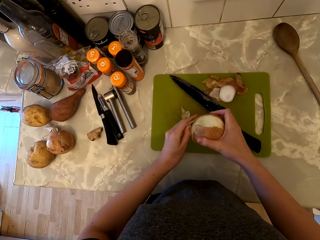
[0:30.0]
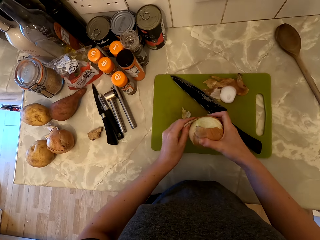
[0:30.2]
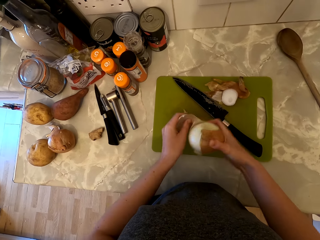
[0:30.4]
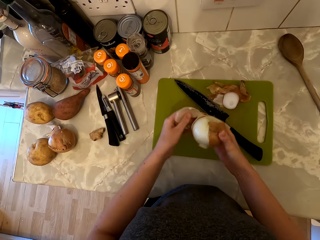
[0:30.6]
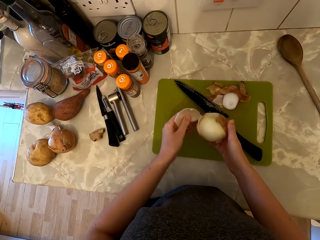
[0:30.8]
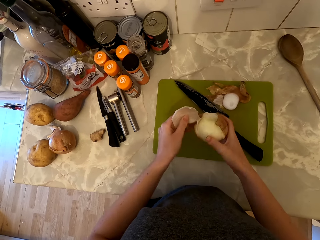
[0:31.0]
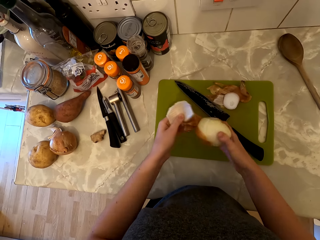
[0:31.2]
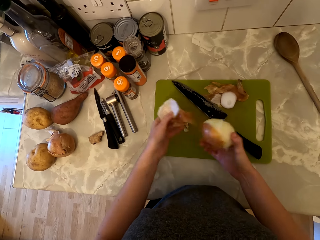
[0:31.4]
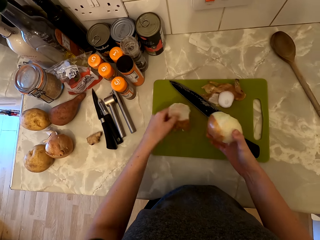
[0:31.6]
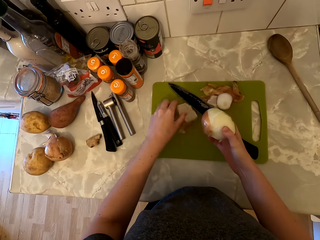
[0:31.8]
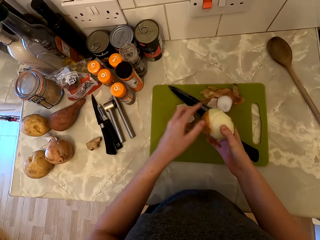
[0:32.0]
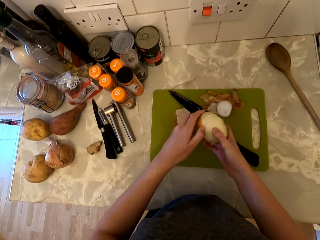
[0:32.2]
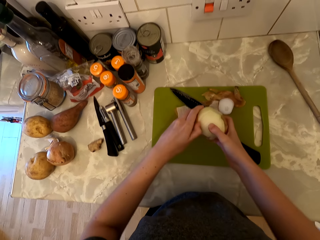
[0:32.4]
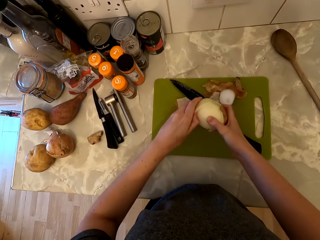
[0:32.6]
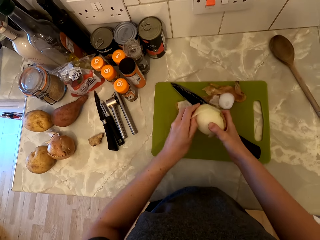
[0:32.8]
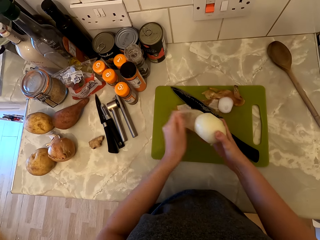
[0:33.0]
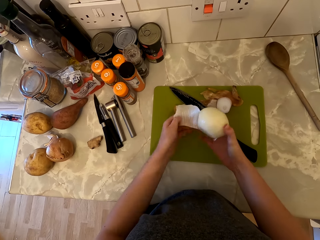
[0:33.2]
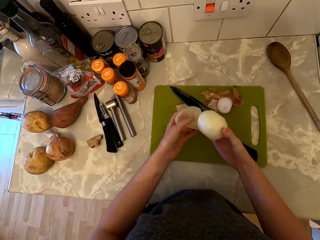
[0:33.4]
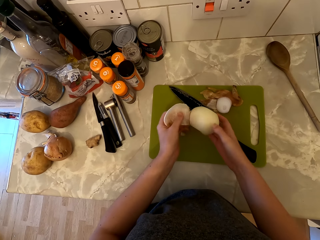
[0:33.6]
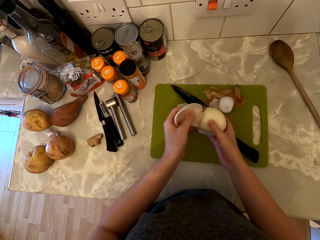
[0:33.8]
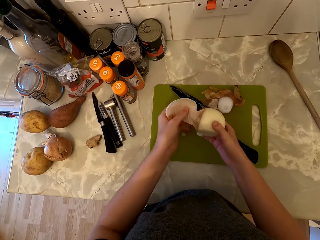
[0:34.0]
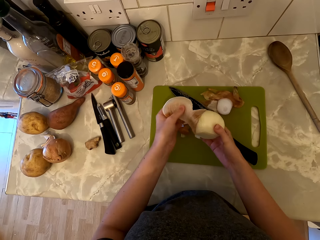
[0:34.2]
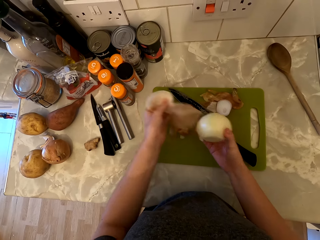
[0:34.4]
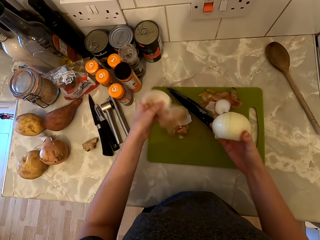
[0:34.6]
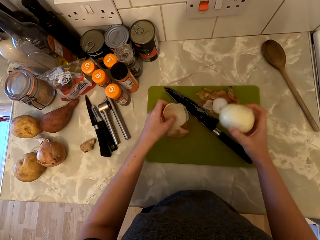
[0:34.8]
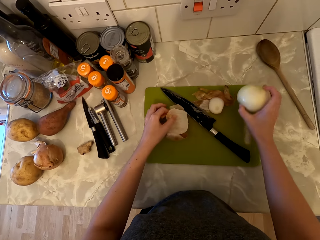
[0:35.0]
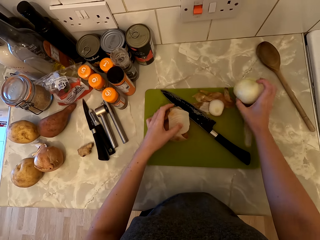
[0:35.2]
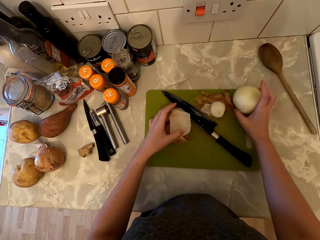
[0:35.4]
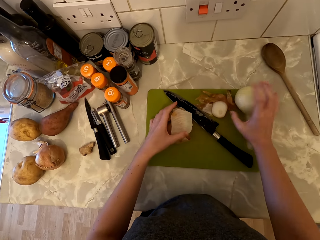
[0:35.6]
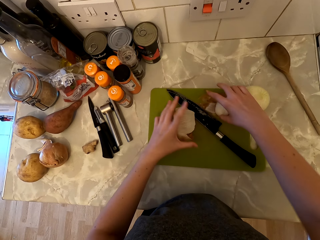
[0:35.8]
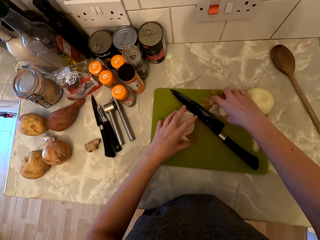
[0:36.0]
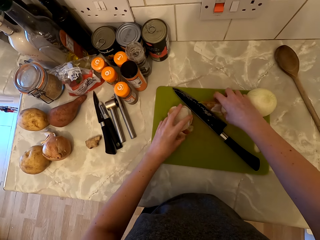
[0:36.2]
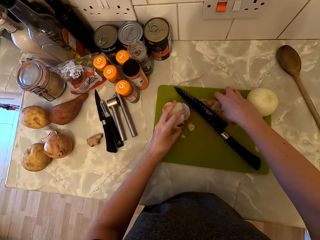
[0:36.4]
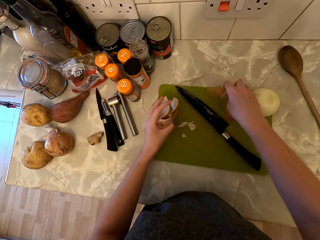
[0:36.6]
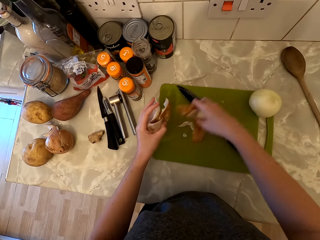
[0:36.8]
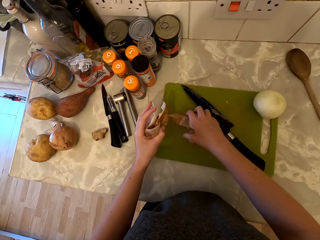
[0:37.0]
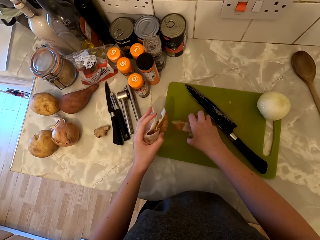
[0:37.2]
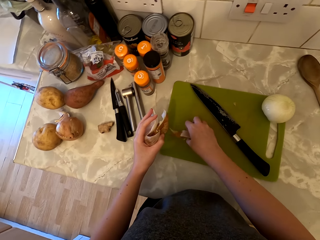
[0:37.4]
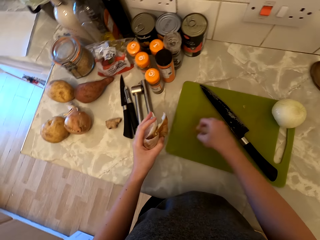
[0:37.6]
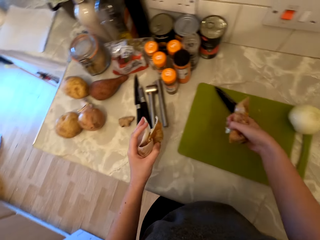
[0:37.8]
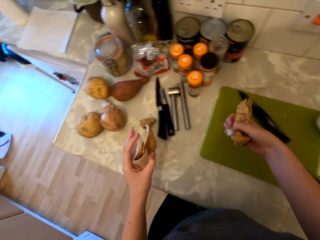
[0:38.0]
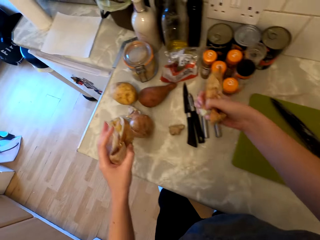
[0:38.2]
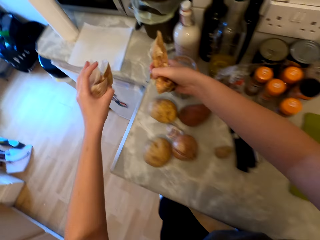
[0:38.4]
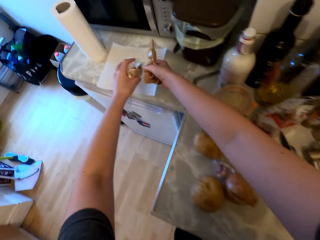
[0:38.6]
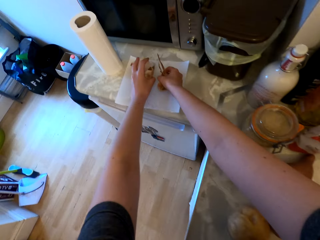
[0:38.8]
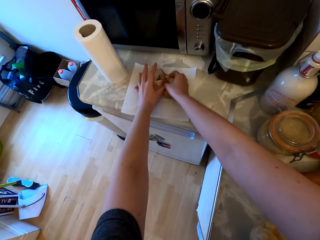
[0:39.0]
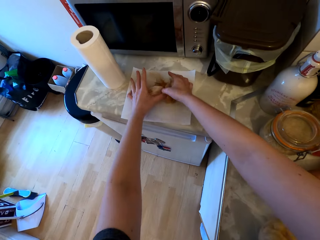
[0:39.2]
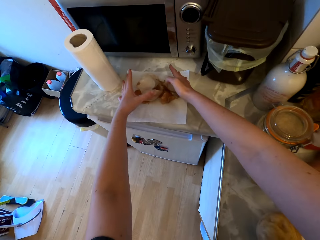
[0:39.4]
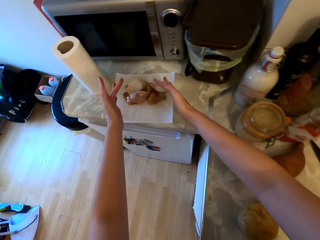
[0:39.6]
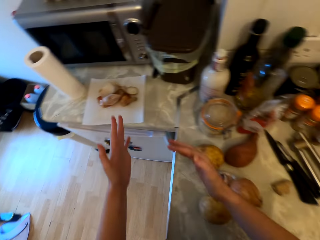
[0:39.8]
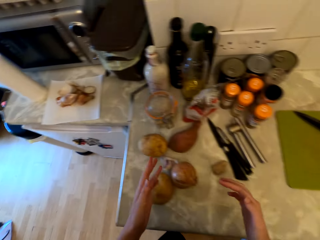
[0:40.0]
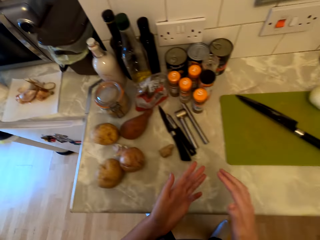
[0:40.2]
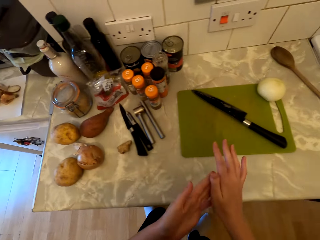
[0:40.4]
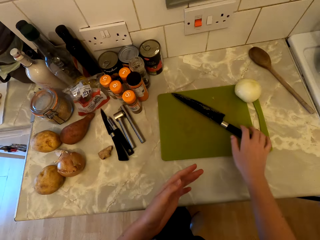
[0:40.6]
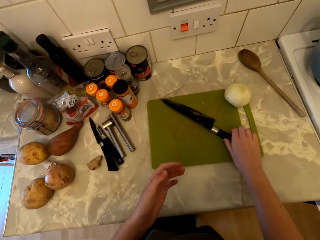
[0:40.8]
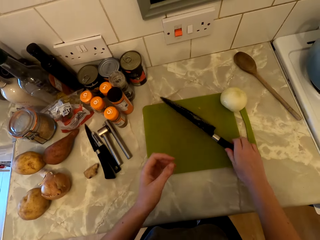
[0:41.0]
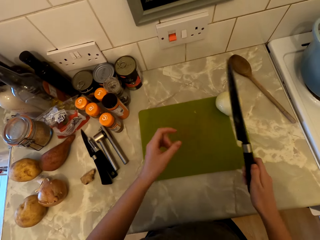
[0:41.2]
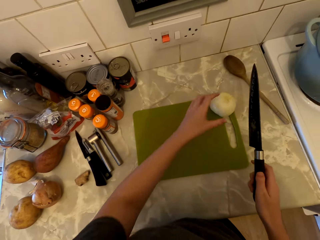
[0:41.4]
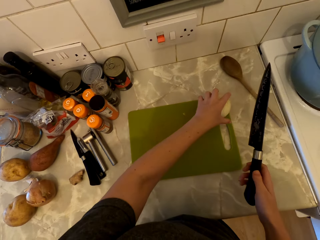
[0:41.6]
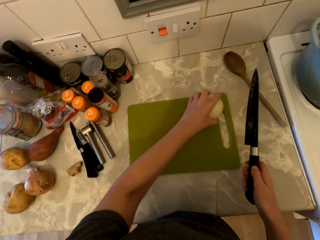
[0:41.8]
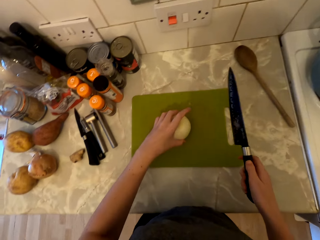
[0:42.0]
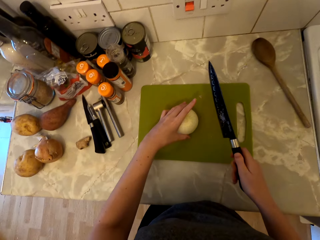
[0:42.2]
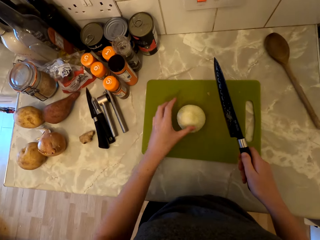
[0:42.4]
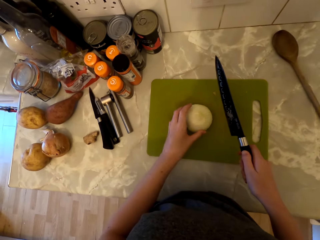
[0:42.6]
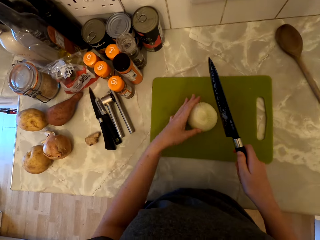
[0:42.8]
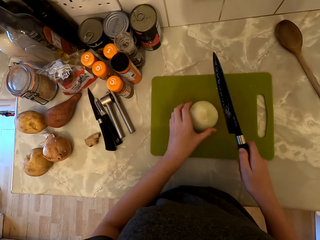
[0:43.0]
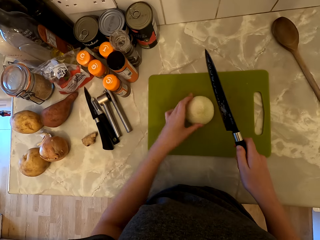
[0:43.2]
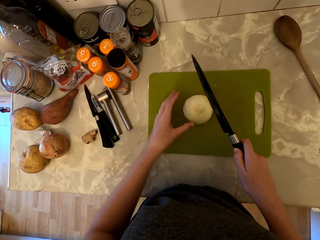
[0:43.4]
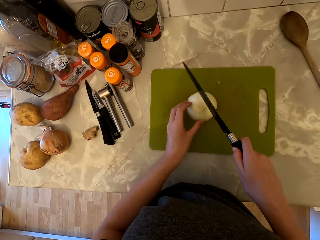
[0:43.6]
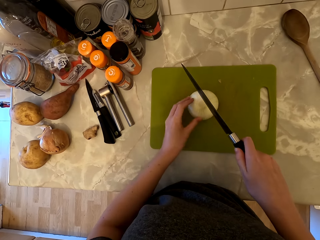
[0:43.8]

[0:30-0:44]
The camera wearer places the onion skin on the chopping board. She peels the onion skin with her hand. She places the onion skin on the chopping board. She places the onion on the chopping board. She picks up the onion skin from the chopping board with both hands. She places the onion skins on a piece of paper towel. She rubs her hands together. She picks up the knife from the chopping board. She picks up the onion from the chopping board. She moves the onion on the chopping board.

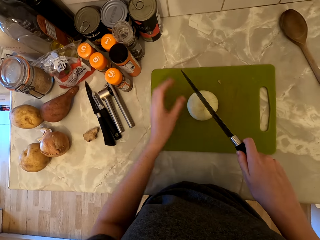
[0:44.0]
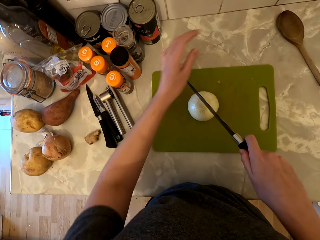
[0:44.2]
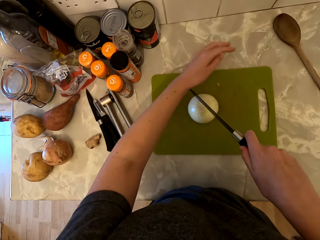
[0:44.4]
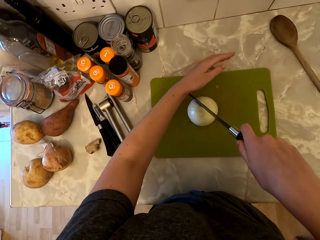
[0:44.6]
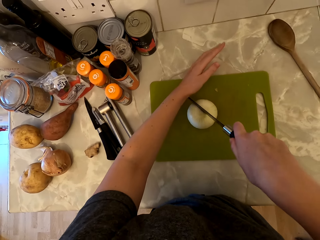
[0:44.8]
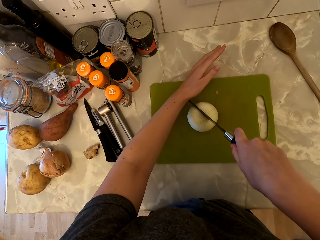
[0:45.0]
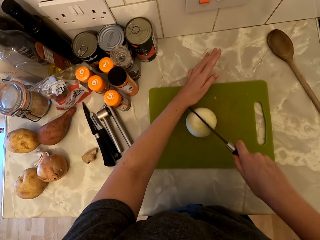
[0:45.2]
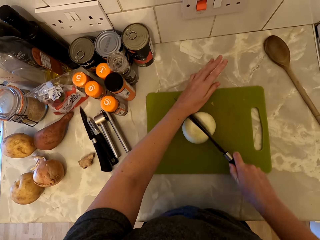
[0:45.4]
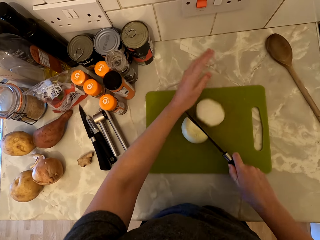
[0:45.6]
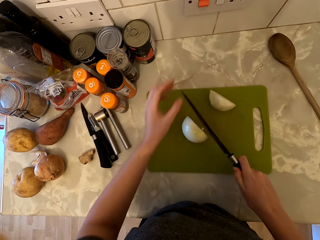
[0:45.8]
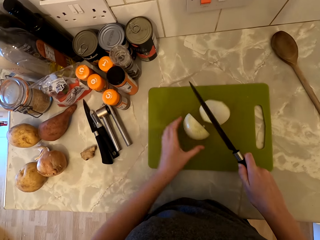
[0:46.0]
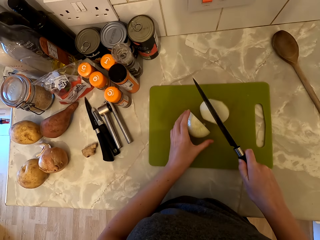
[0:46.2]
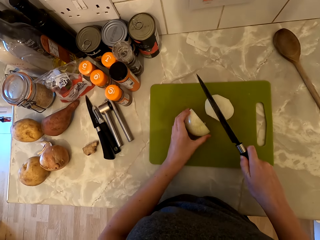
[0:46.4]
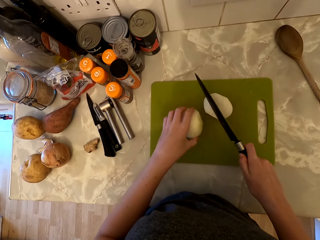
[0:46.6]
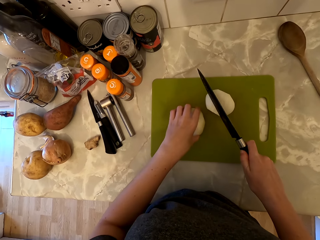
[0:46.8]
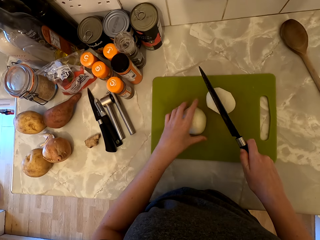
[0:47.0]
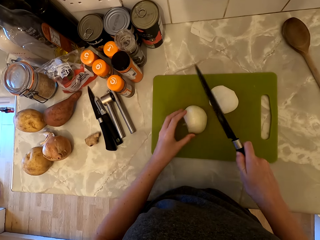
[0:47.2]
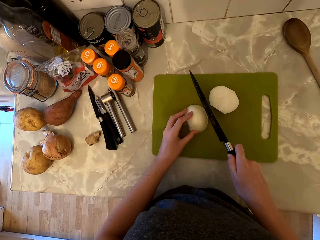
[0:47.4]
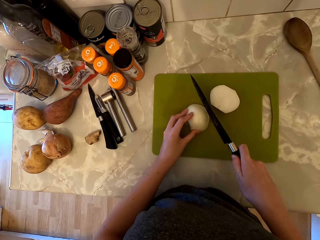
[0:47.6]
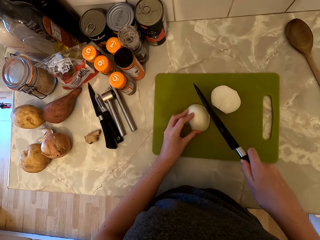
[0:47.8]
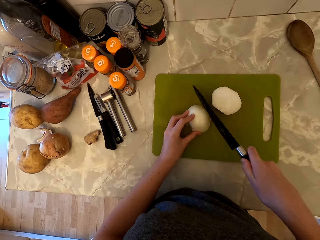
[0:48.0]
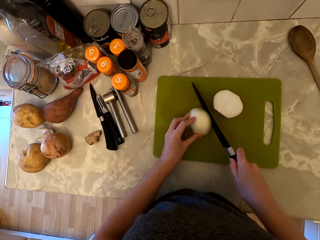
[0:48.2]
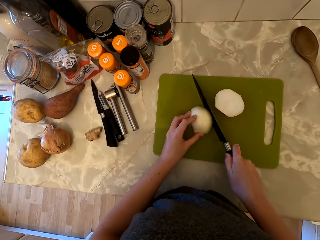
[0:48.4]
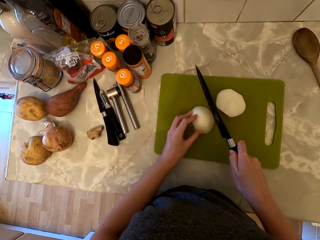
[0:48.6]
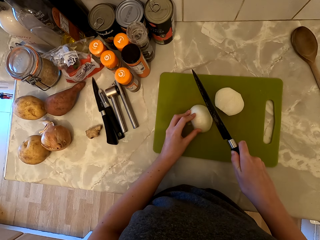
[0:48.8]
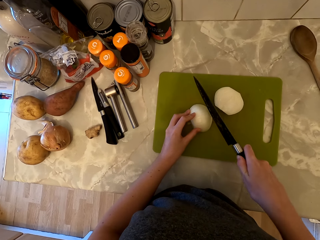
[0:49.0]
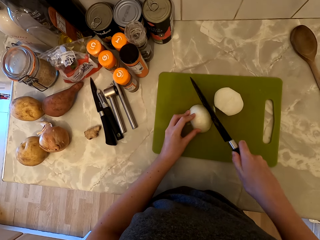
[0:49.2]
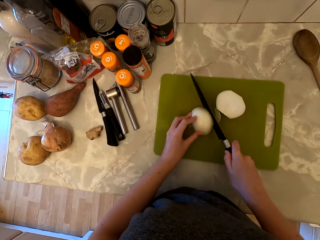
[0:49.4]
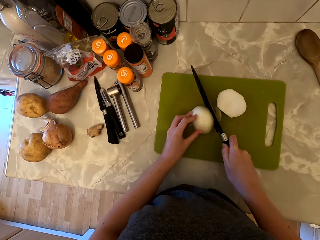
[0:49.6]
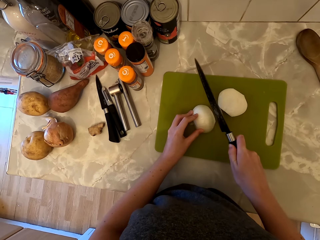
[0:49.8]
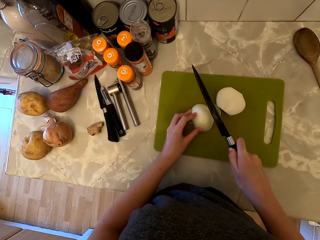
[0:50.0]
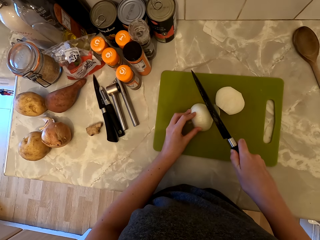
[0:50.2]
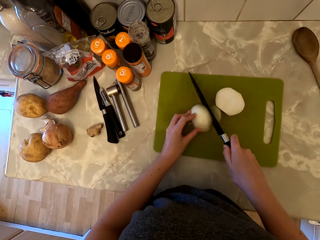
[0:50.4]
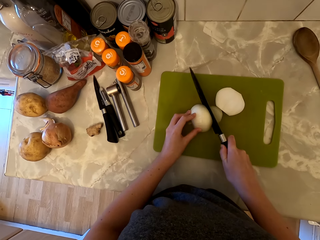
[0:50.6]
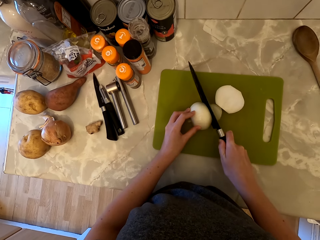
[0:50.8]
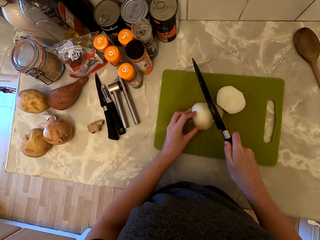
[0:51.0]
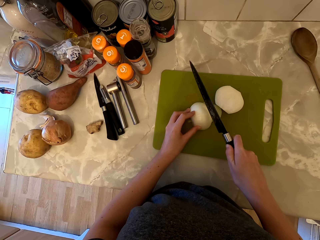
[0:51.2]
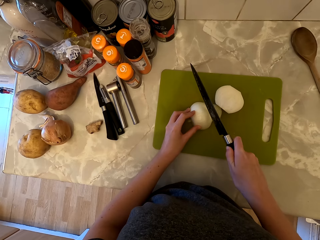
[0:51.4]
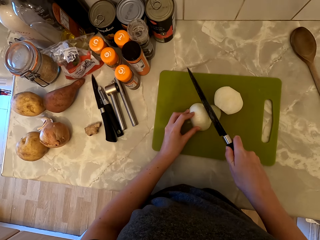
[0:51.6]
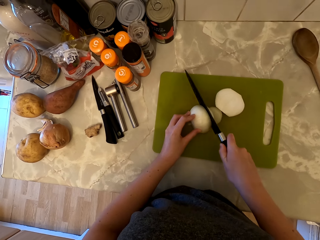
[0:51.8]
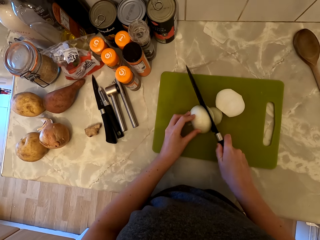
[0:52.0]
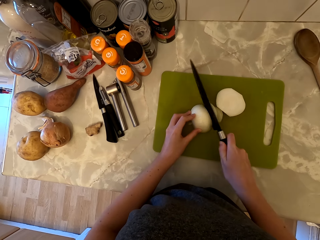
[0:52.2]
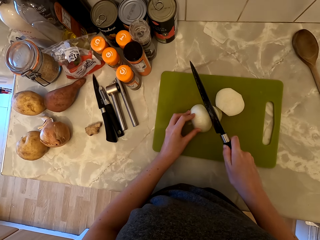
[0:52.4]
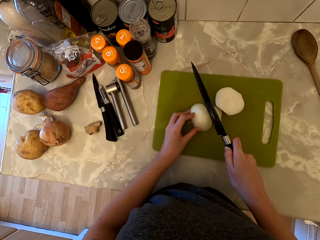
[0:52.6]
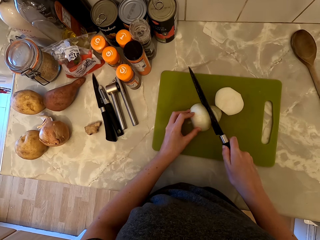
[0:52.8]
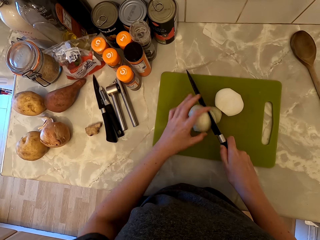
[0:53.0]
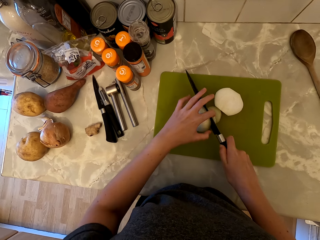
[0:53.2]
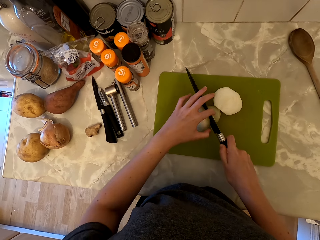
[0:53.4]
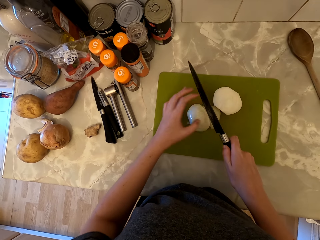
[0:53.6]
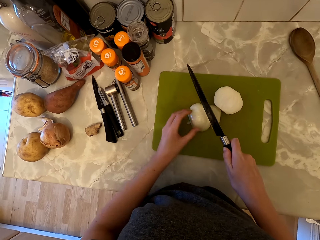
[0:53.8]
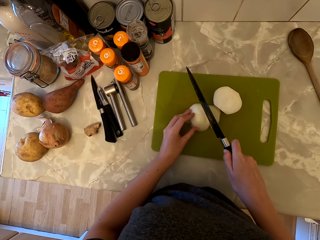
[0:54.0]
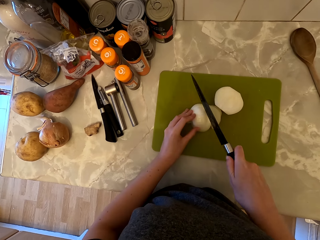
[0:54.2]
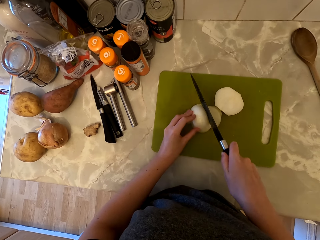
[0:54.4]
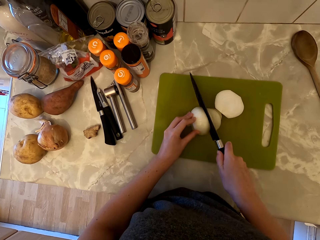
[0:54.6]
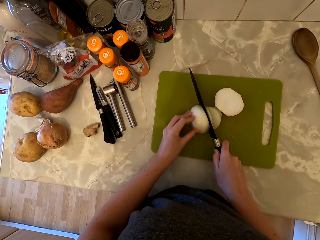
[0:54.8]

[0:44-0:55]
The camera wearer holds the knife with both hands. She cuts the onion in half. She cuts the onion into pieces. She touches the slice of onion with her left finger. She cuts the onion into pieces.
